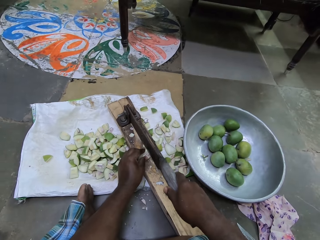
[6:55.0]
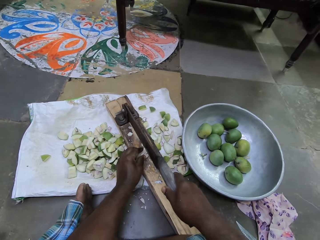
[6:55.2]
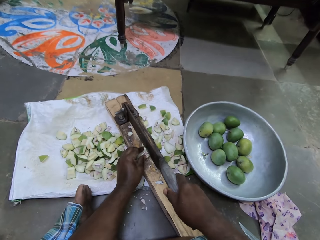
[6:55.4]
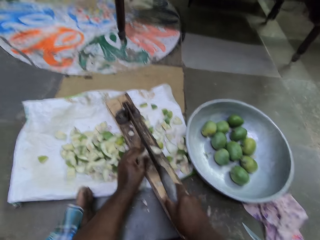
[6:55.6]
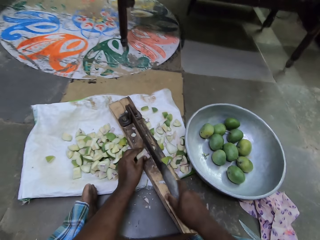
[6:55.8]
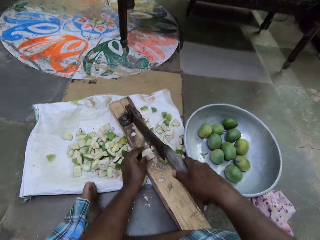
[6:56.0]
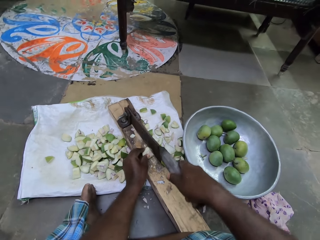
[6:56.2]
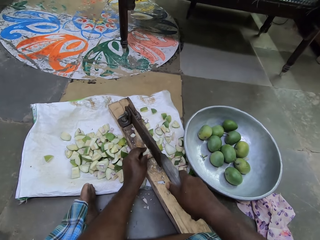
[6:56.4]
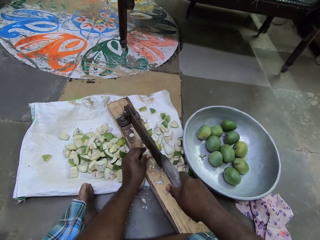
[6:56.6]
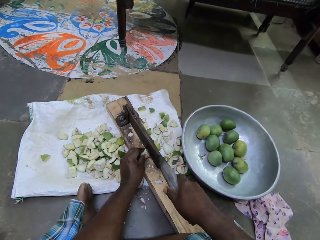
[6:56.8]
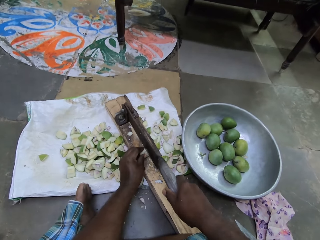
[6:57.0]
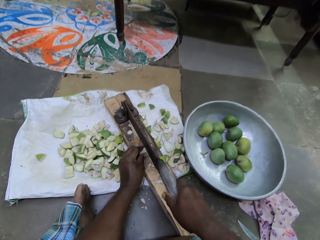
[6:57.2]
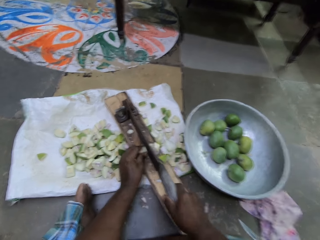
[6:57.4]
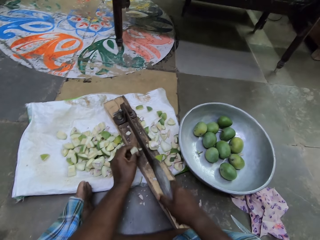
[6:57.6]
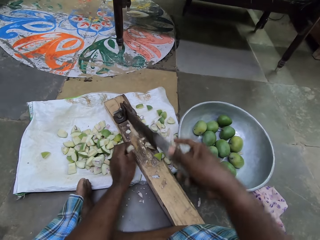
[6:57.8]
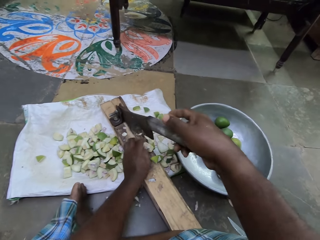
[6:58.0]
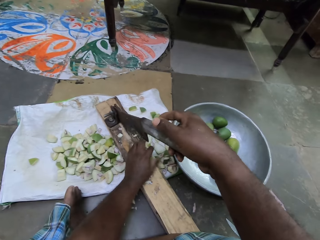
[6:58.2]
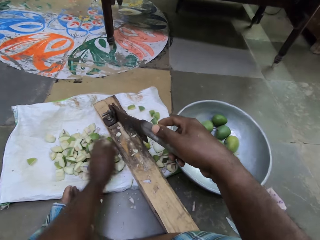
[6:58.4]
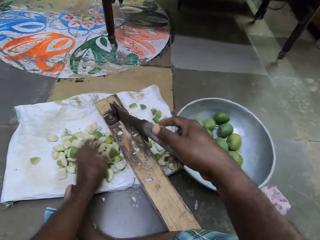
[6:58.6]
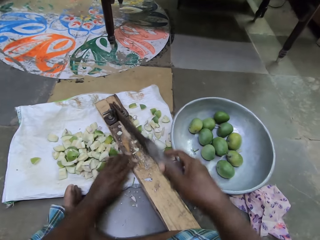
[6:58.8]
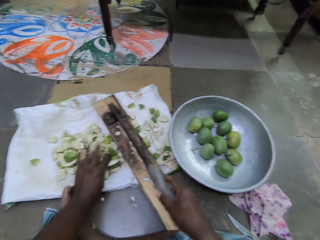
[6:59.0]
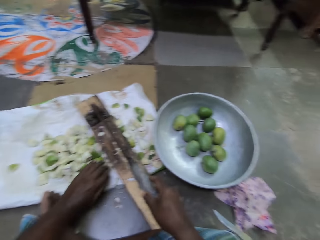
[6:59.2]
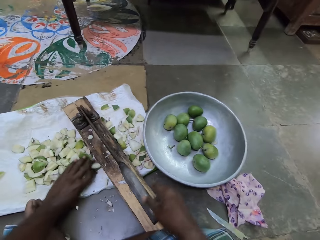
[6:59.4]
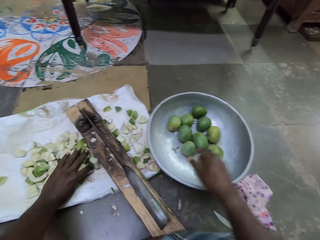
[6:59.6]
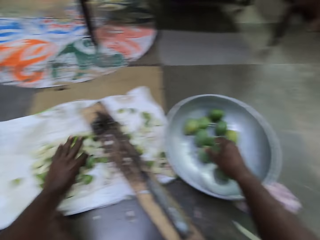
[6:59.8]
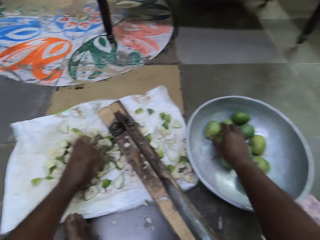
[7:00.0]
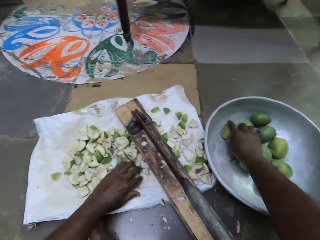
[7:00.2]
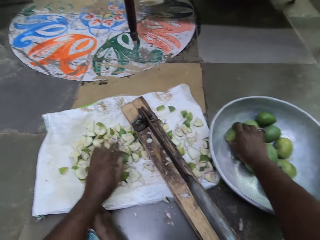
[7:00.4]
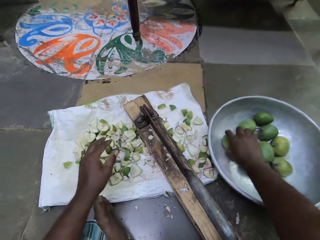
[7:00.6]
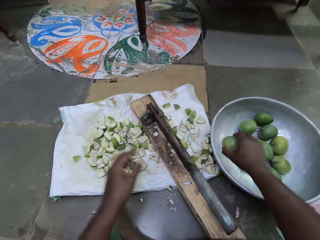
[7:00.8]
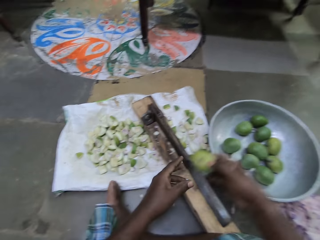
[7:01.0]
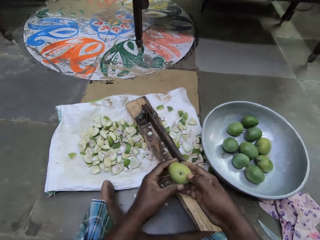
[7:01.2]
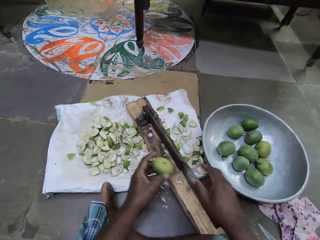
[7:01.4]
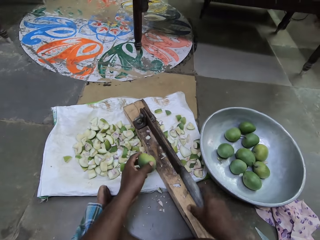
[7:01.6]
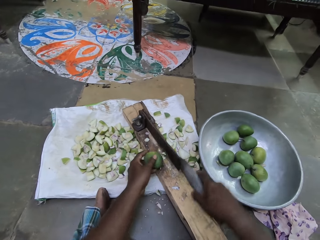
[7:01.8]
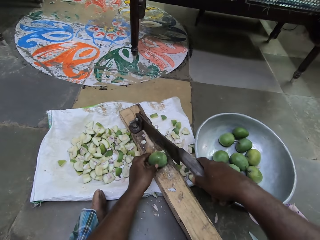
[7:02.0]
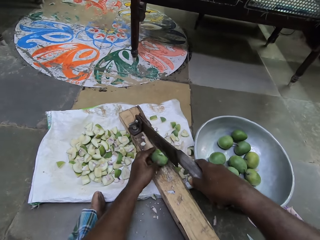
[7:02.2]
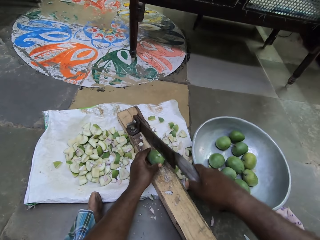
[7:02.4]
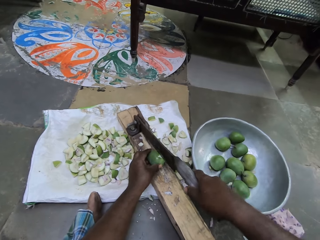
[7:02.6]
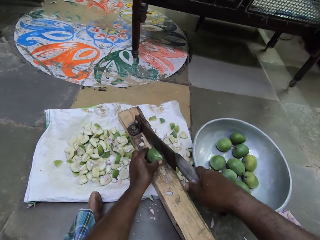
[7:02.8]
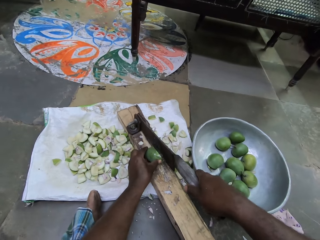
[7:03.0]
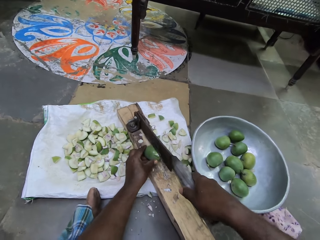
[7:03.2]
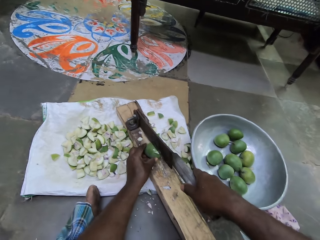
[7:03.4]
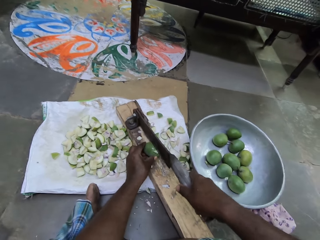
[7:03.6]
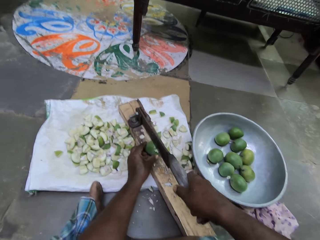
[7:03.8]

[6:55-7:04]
The camera wearer cuts the piece of the mango on the fruit cutter with his right hand. He adjusts the piece of the mango on the fruit cutter with his left hand. He cuts the piece of the mango on the fruit cutter with his right hand. He sweeps pieces of mango on the fruit cutter to the sack with his left hand. He touches the mango on top of the sack. He adjusts pieces of mango on the sack with his left hand. He drops the handle of the fruit cutter from his right hand. He picks a mango from the pan with his right hand. He passes the mango from his right hand to his left hand. He lifts the handle of the fruit cutter with his right hand. He places the mango on the fruit cutter with his left hand.

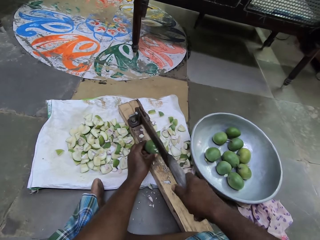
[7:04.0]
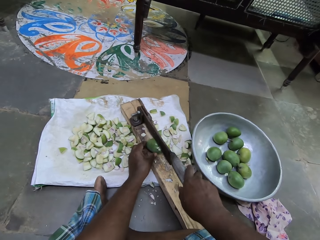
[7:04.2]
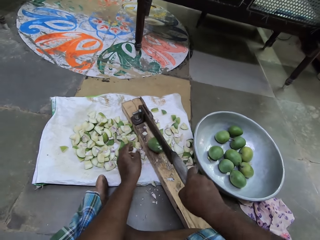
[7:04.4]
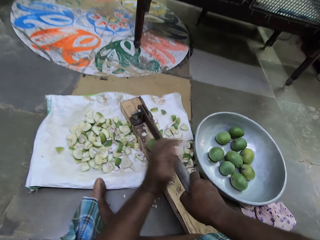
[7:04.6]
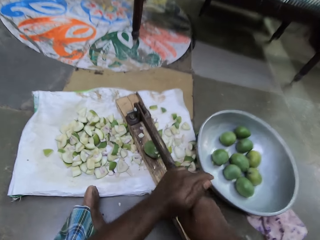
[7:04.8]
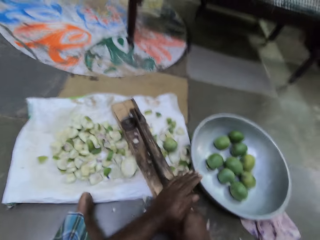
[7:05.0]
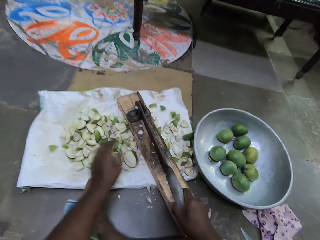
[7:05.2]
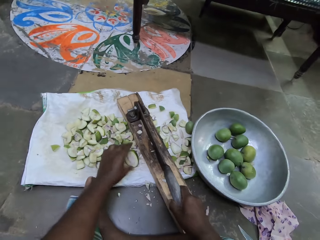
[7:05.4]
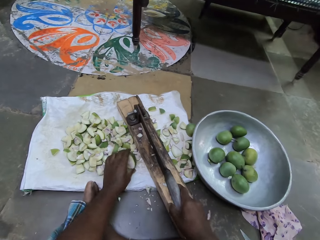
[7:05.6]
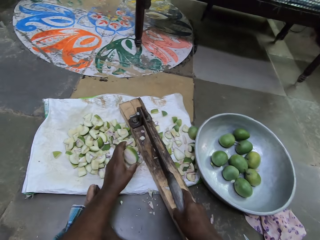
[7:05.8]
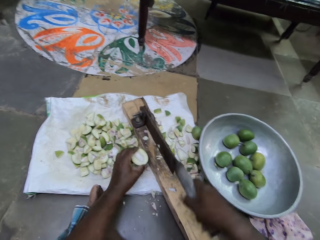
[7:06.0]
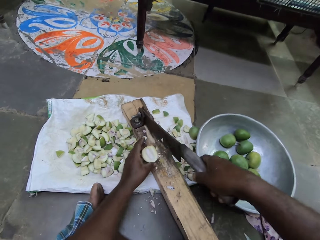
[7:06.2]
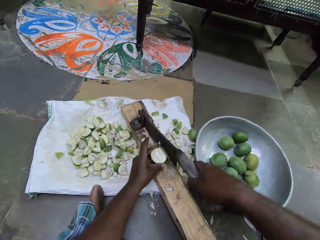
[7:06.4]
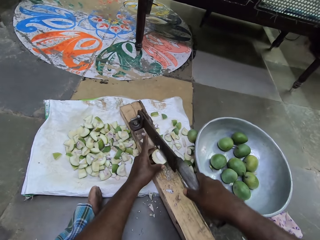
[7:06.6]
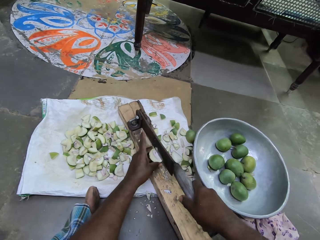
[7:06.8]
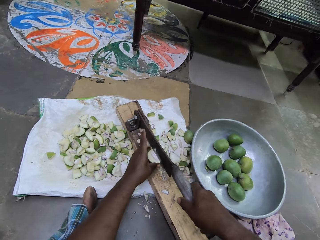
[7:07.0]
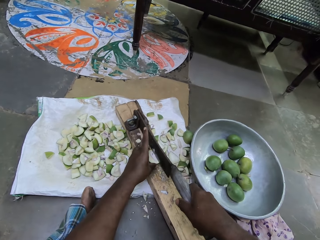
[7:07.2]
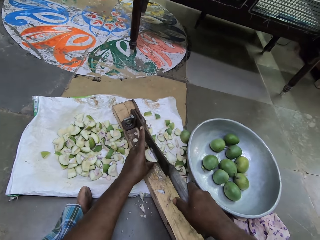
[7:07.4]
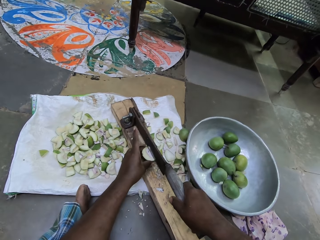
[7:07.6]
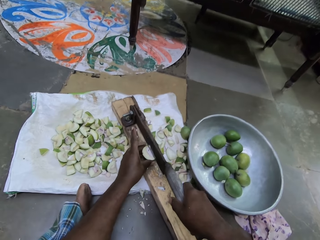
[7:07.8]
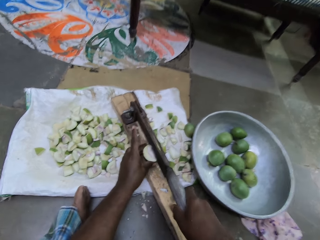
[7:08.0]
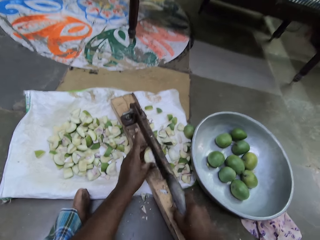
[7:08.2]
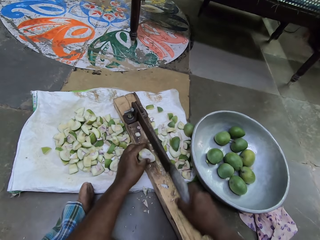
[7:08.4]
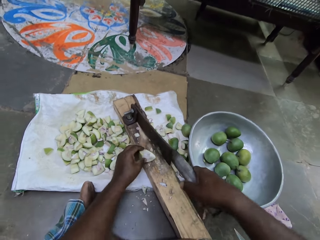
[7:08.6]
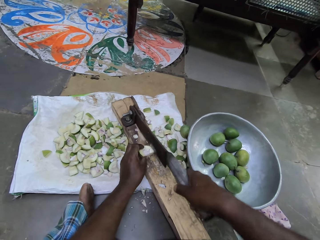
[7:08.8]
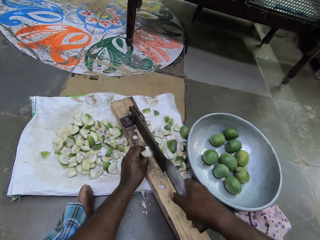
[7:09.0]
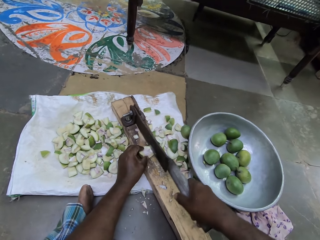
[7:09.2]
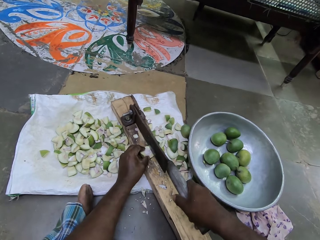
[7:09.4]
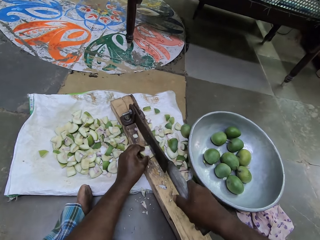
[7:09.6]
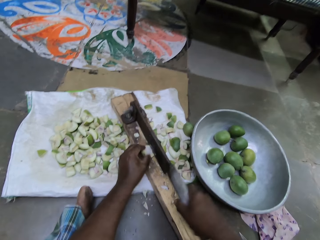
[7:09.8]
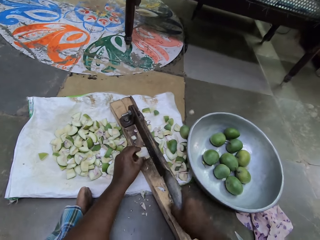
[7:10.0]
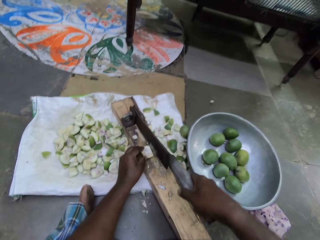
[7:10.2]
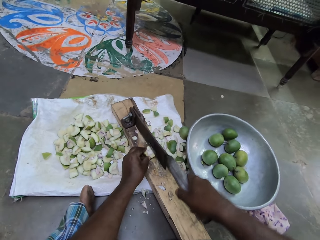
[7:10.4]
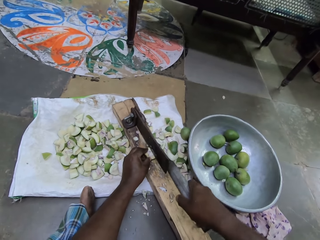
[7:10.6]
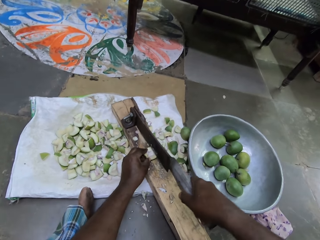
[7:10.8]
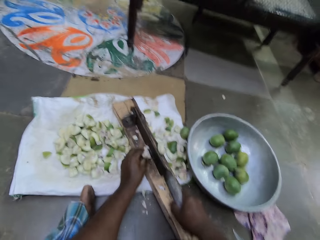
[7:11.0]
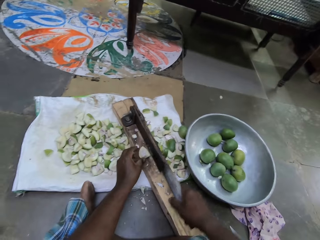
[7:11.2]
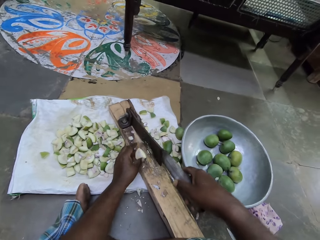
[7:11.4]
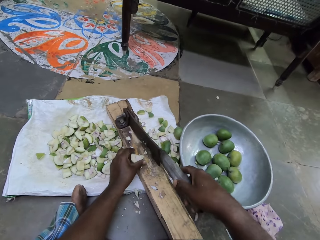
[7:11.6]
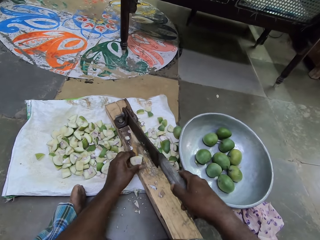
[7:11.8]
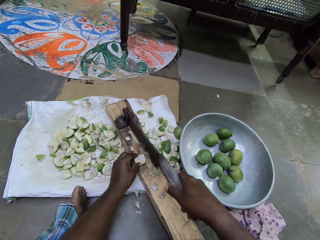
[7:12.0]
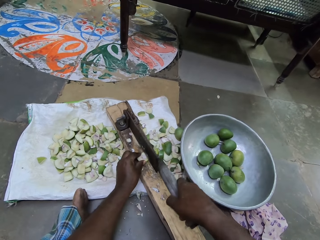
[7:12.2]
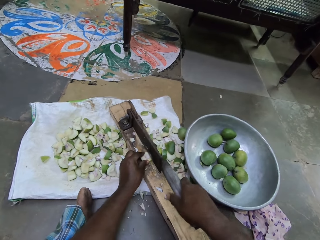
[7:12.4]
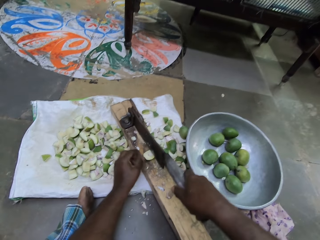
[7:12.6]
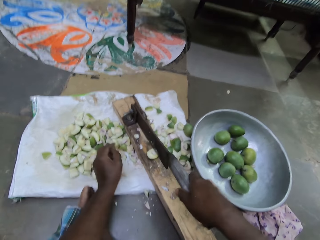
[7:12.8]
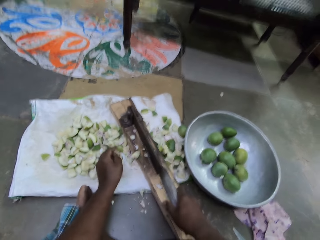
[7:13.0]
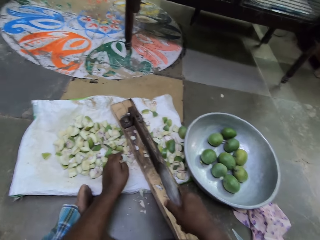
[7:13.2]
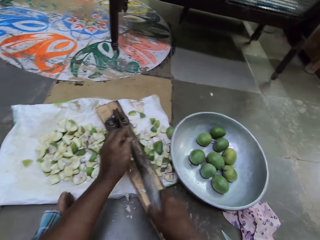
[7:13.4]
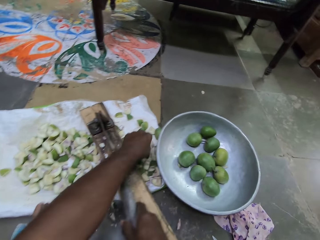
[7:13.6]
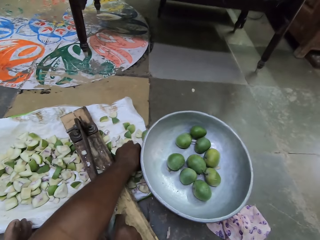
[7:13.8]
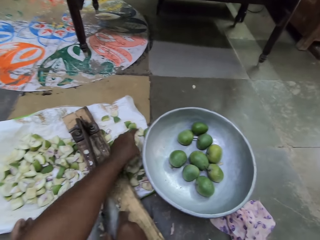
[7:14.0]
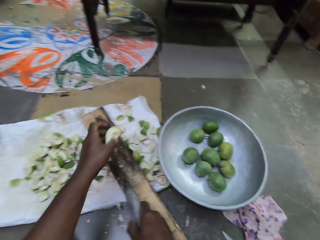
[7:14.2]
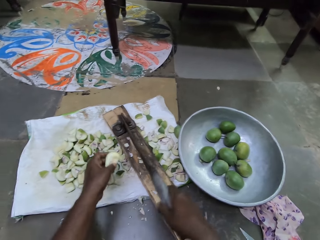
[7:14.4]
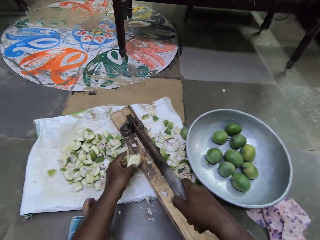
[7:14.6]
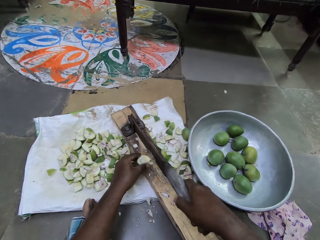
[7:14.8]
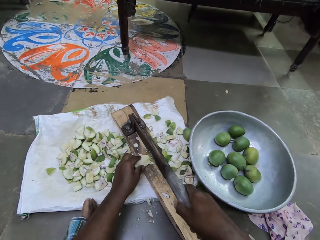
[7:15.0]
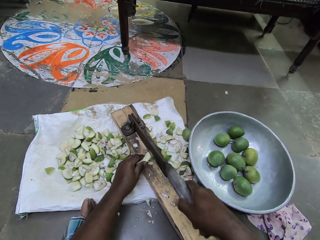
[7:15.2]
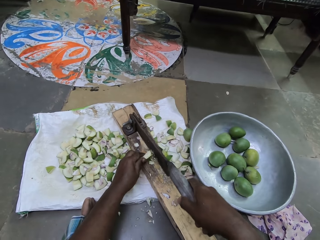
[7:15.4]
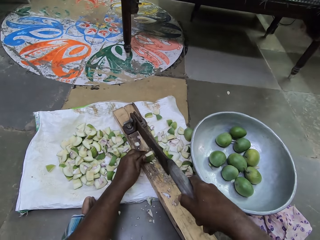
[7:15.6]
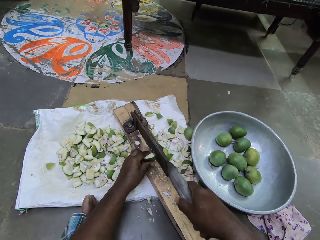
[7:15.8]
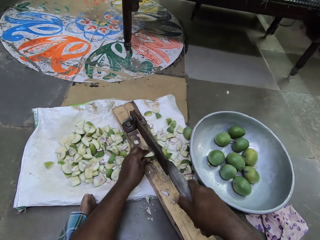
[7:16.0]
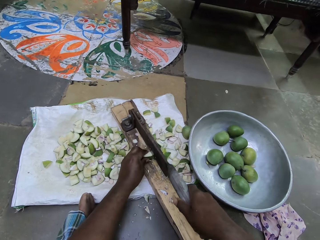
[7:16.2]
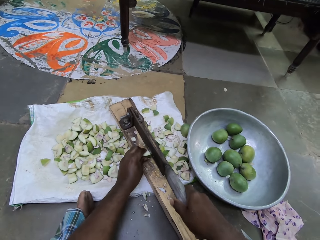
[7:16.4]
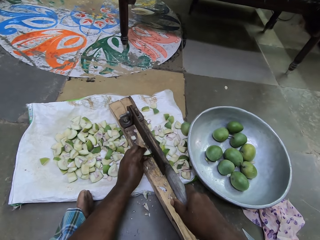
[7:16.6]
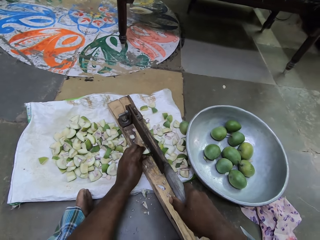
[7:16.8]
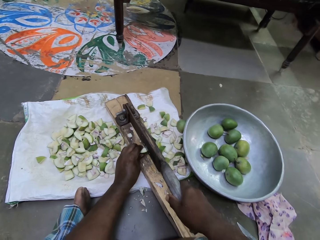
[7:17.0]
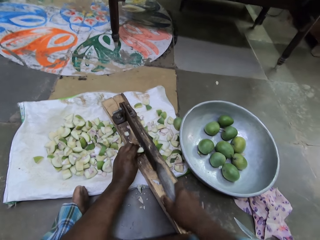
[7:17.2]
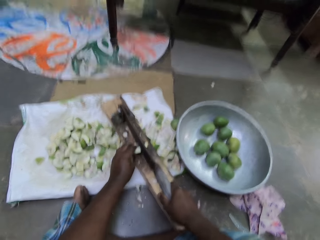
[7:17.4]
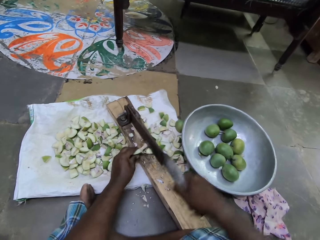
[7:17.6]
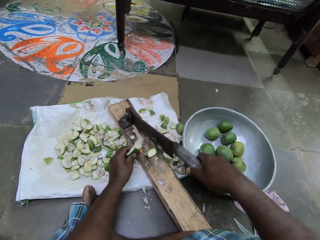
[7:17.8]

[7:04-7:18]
The camera wearer cuts the mango on the fruit cutter with his hands. He picks a piece of the mango from the sack with his left hand. He places the piece of the mango on the fruit cutter with his left hand. He cuts the piece of the mango on the fruit cutter with his right hand. He adjusts the piece of the mango on the fruit cutter with his left hand. He cuts the piece of the mango on the fruit cutter with his right hand. He adjusts the piece of the mango on the fruit cutter with his left hand. He cuts the piece of the mango on the fruit cutter with his right hand. He adjusts the piece of the mango on the fruit cutter with his left hand. He cuts the piece of the mango on the fruit cutter with his right hand. He picks a piece of the mango from the sack with his left hand. He lifts the handle of the fruit cutter with his right hand. He places the piece of the mango on the fruit cutter with his left hand. He cuts the piece of the mango on the fruit cutter with his right hand.
